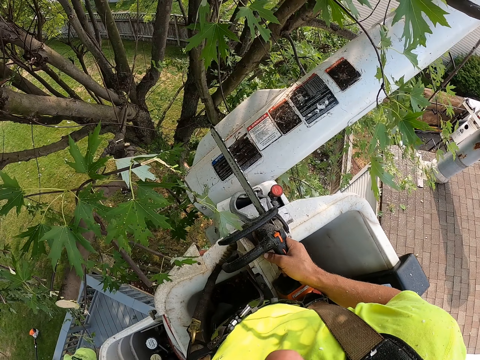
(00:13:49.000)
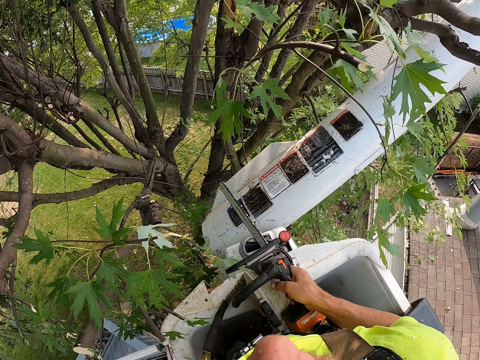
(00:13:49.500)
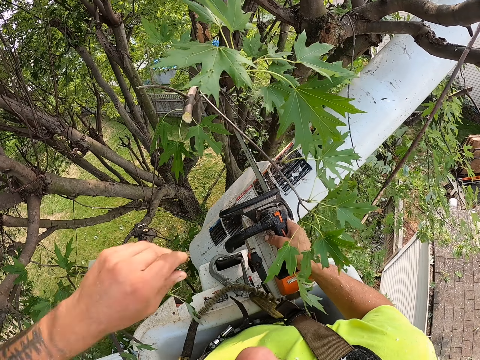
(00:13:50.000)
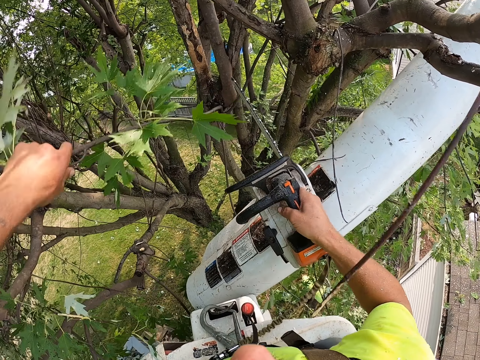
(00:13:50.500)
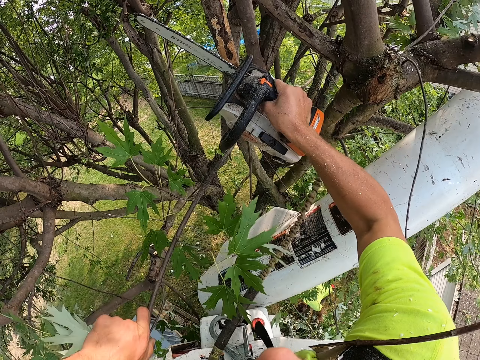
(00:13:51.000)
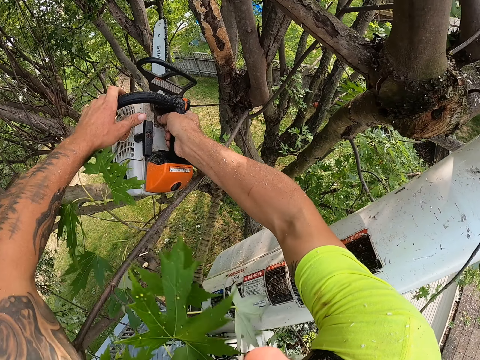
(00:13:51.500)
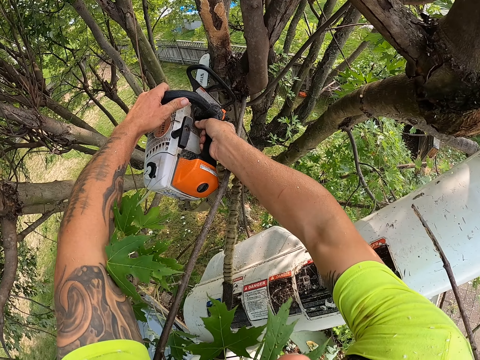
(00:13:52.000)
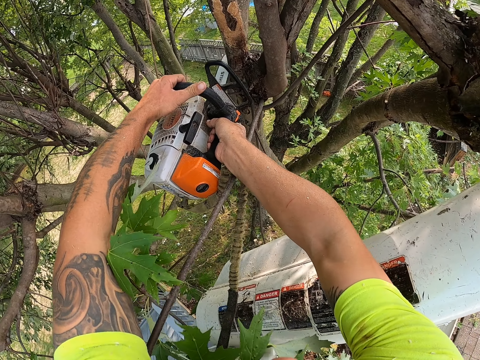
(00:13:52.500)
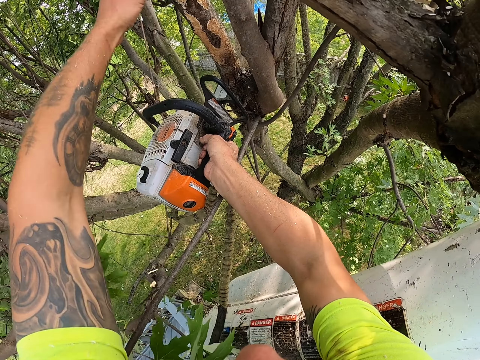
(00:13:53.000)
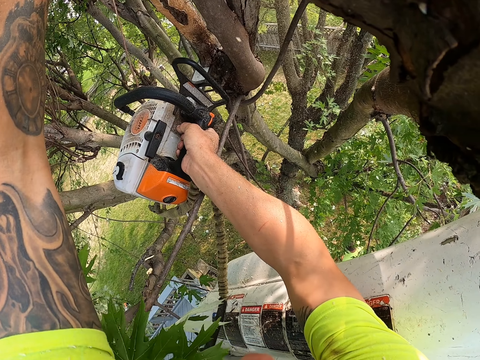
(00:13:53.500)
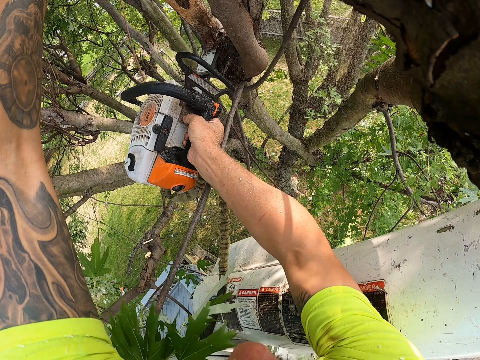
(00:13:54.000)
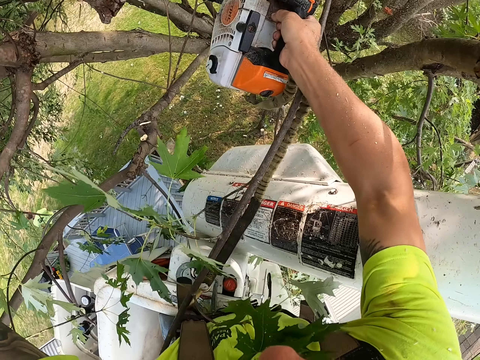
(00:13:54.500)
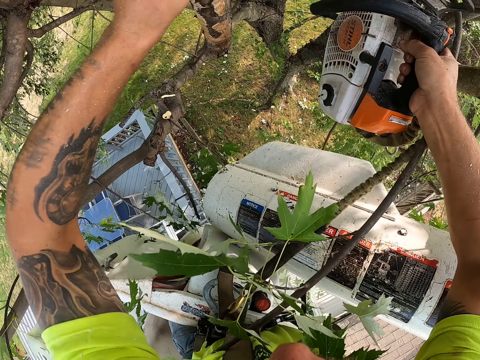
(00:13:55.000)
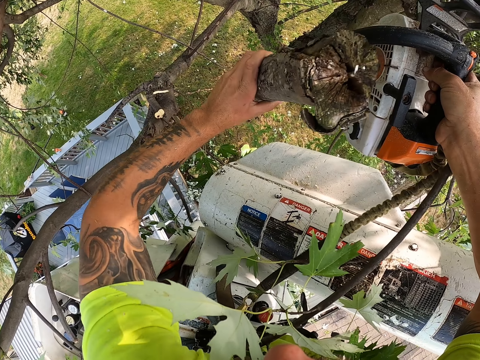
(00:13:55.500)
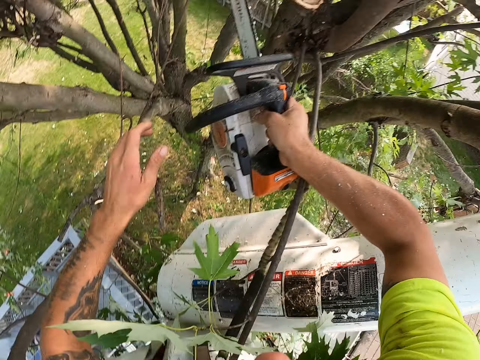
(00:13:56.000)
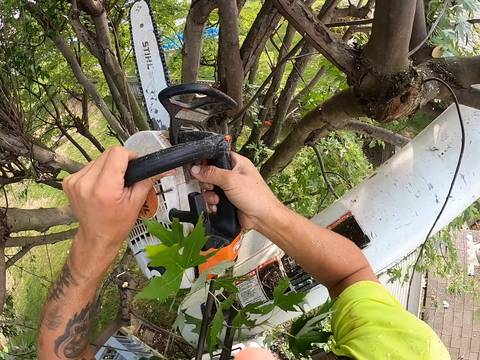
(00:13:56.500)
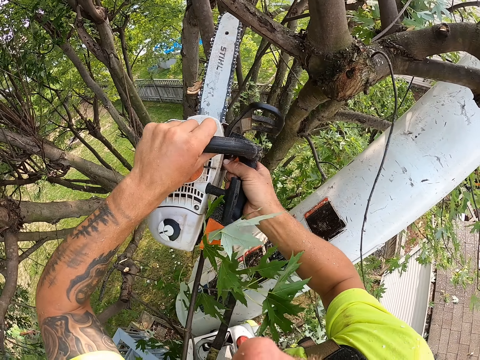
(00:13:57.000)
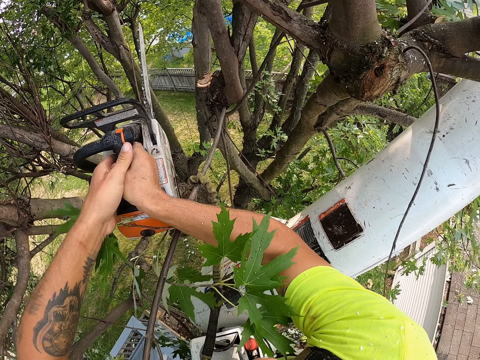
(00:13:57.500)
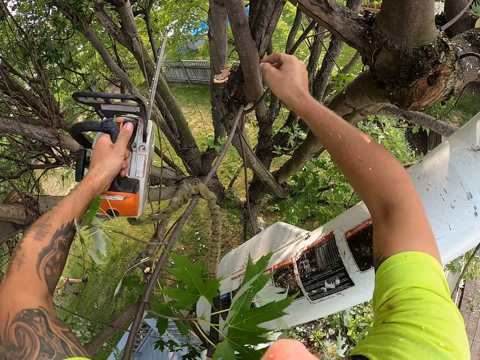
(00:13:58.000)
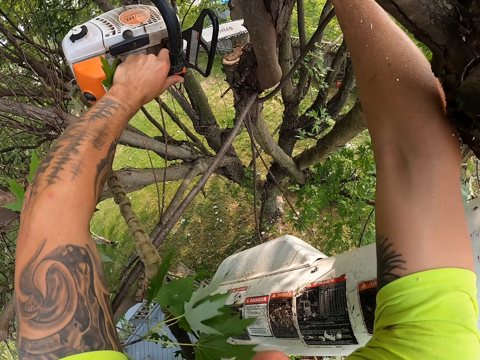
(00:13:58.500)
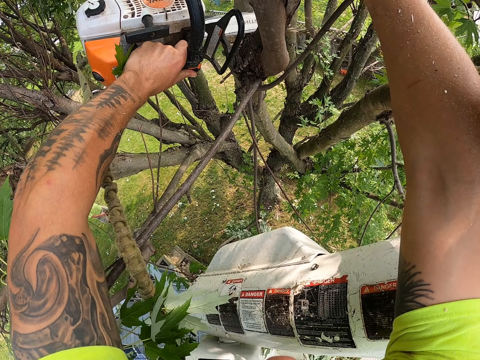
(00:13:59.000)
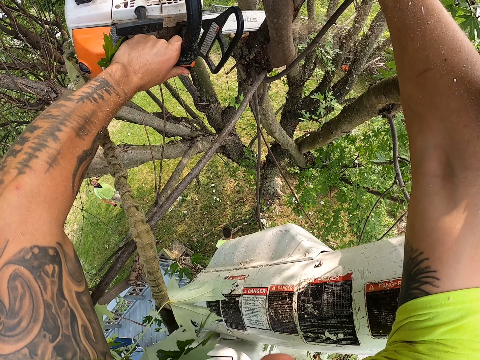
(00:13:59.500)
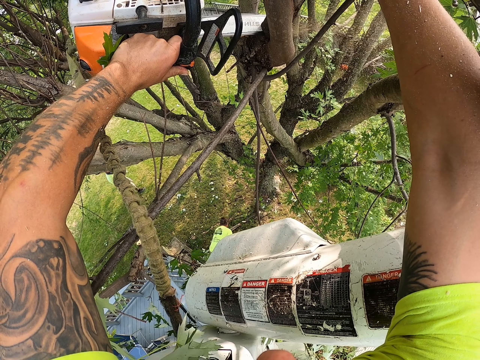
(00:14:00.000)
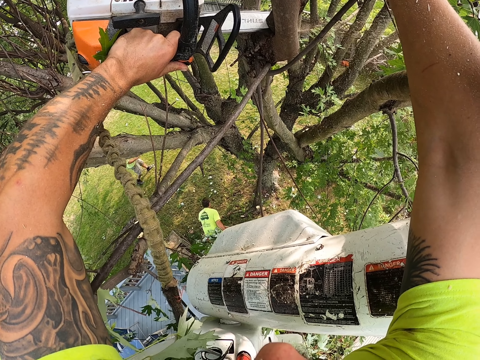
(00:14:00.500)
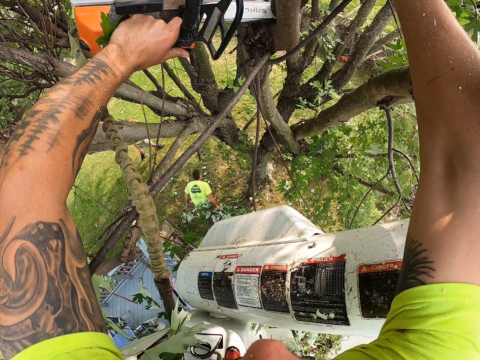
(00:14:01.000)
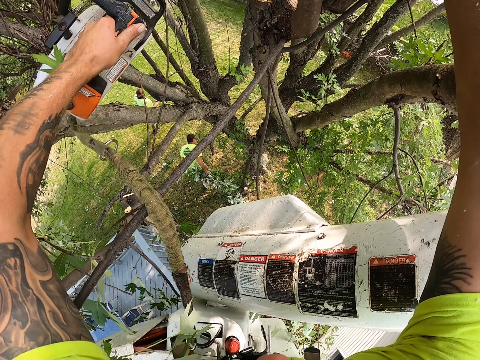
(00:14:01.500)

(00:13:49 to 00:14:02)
The camera wearer holds a branch with his left hand. He cuts the branch from the tree with the chainsaw with his right hand. He throws the branch on the grass with his left hand. He holds the chainsaw with both hands. He holds a branch with his right hand. He cuts the branch from the tree with the chainsaw with his left hand.

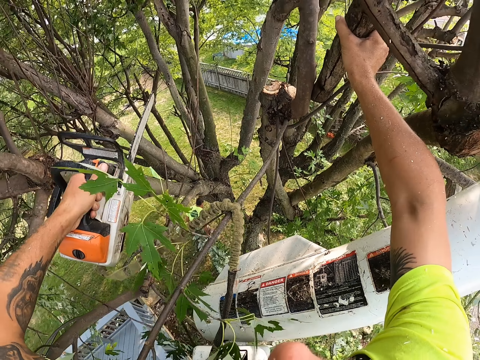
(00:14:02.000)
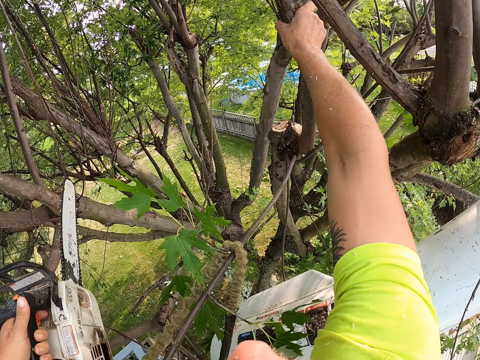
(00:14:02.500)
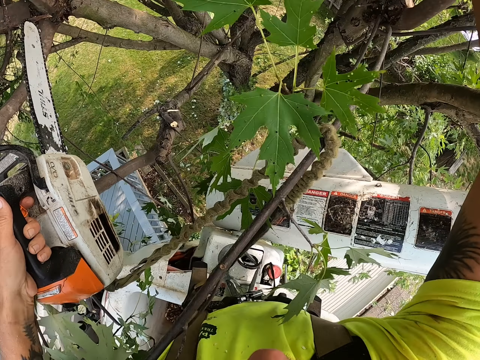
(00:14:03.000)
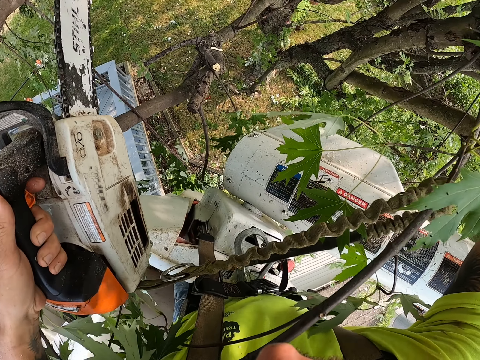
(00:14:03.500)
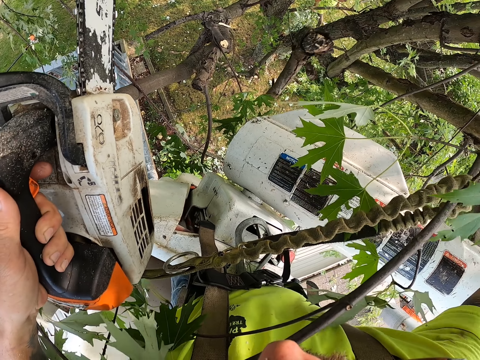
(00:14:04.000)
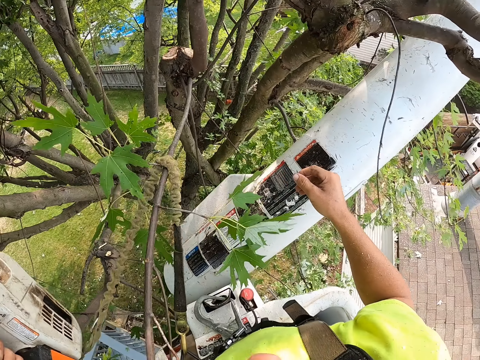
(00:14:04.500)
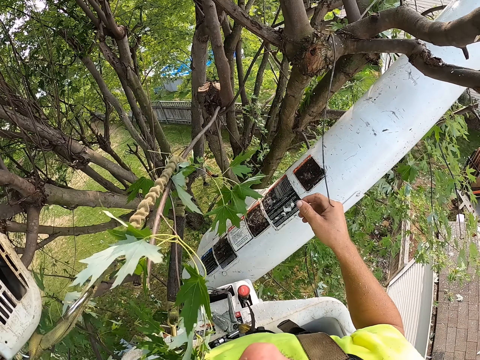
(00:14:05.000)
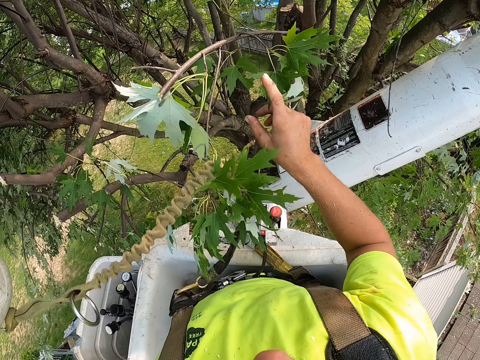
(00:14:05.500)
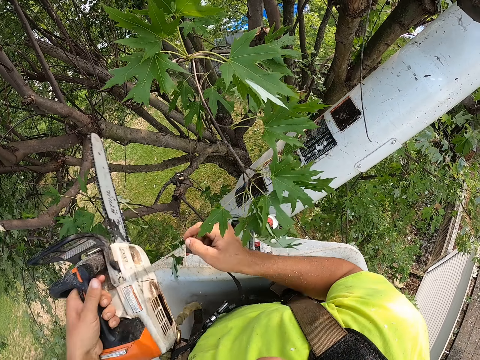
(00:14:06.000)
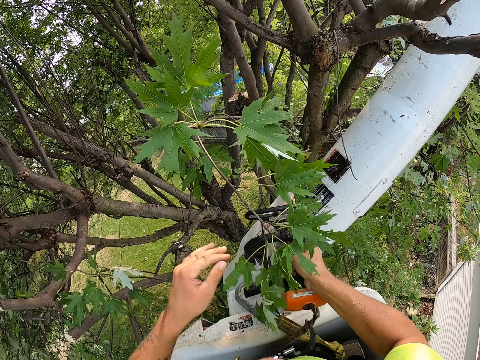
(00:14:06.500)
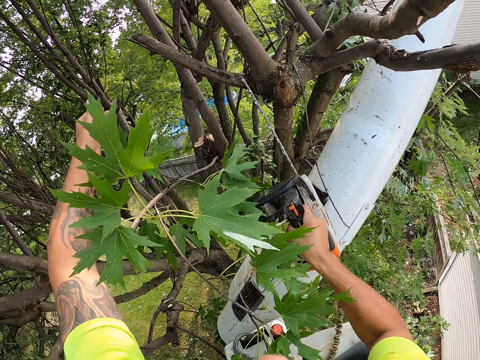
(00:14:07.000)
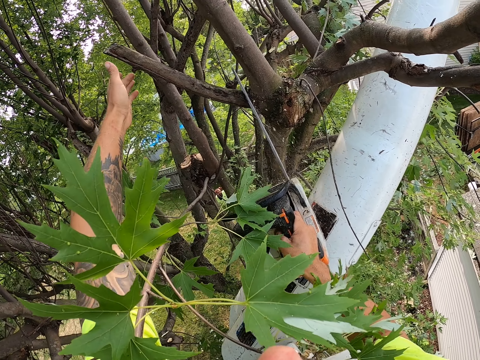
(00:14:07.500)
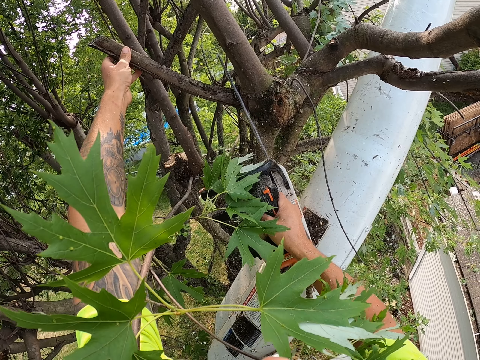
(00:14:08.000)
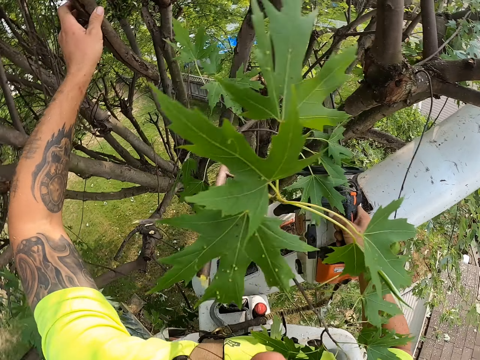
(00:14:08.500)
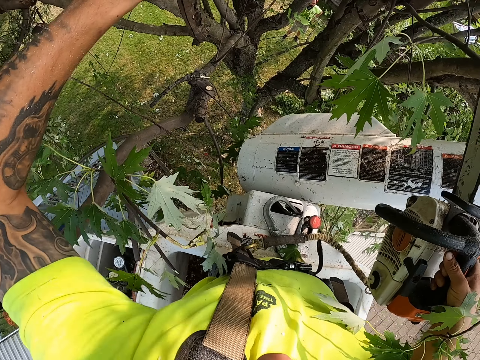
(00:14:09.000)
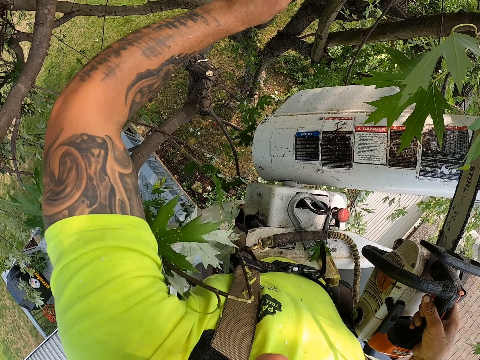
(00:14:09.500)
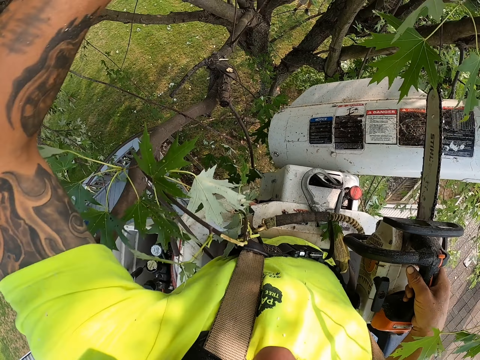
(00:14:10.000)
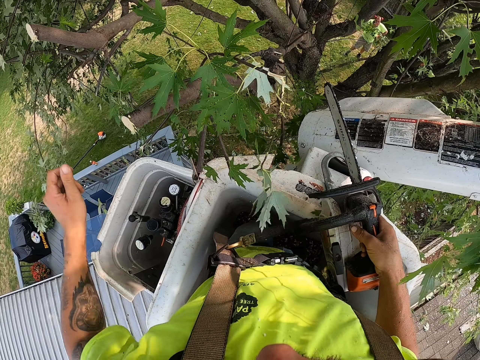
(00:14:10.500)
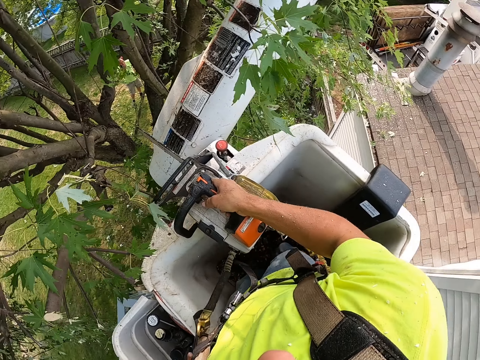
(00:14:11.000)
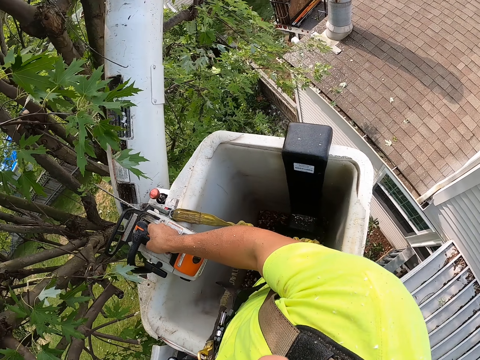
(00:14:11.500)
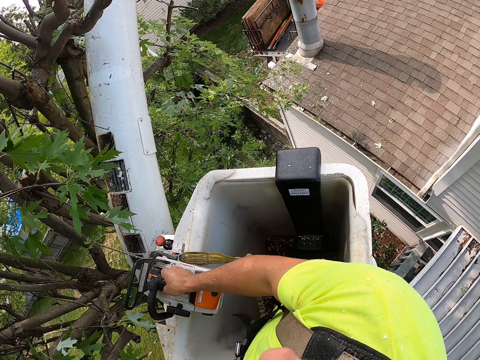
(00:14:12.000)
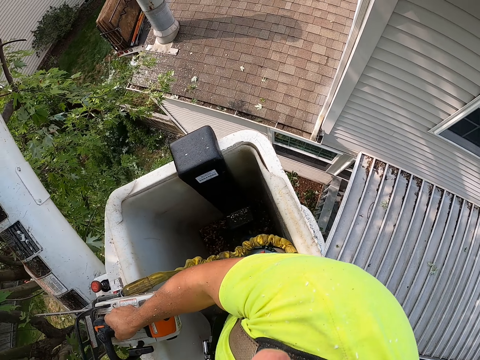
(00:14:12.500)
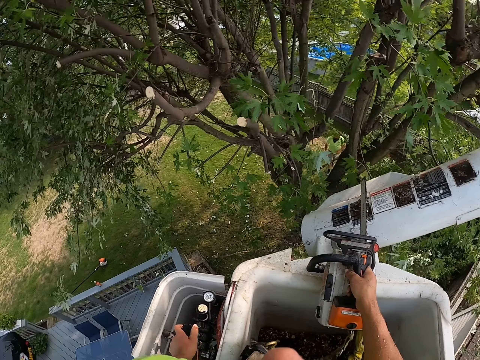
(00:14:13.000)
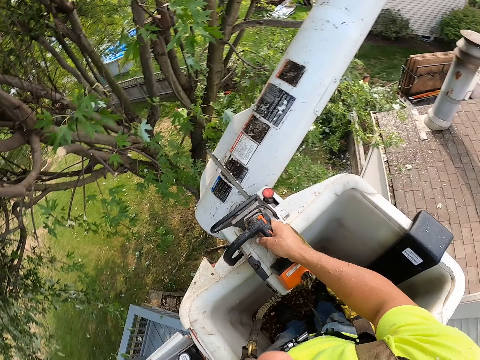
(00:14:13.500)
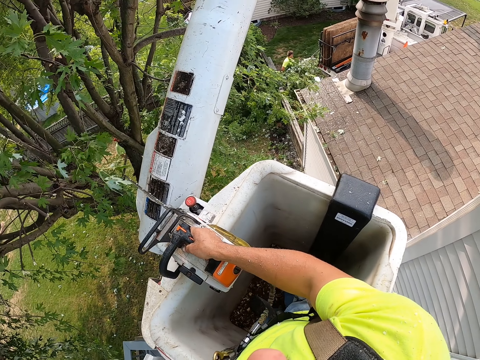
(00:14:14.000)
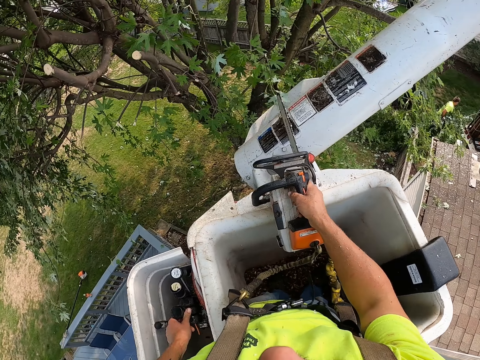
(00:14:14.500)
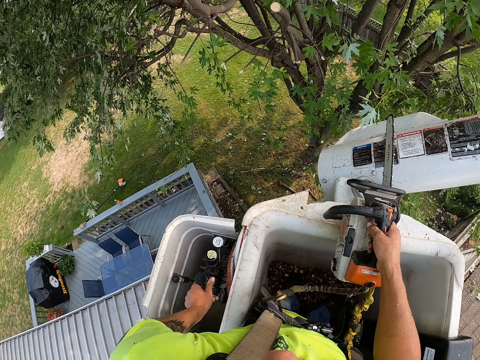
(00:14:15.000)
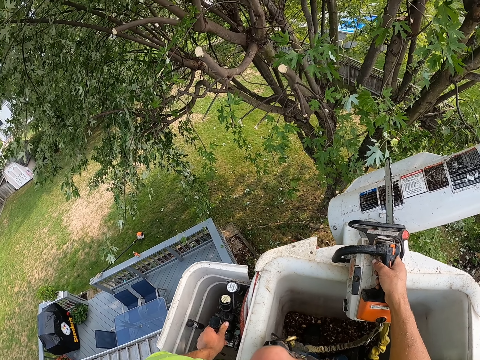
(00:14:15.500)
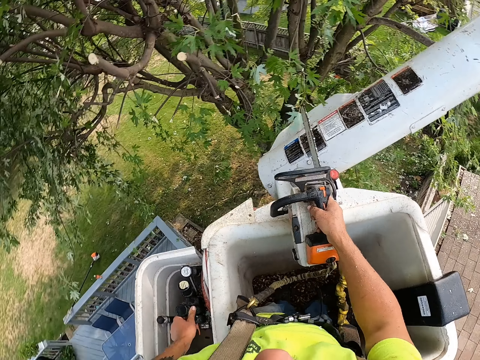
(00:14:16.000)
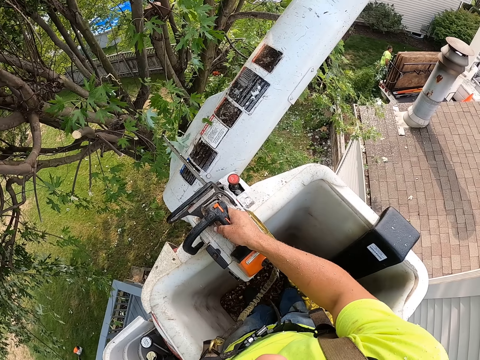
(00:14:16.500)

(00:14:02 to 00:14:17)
A man drags a branch. The camera wearer looks around. He throws the branch on the grass with his right hand. He holds the cutter with his right hand. He passes the chainsaw from his left hand to his right hand. He cuts a branch from the tree with the chainsaw with his right hand. He holds the branch with his left hand. He throws the branch on the grass with his left hand. He operates a boom lift lever with his left hand. He looks around.
